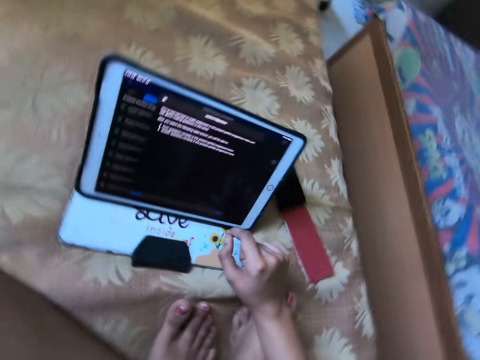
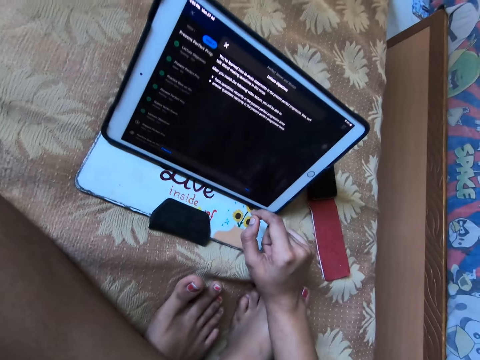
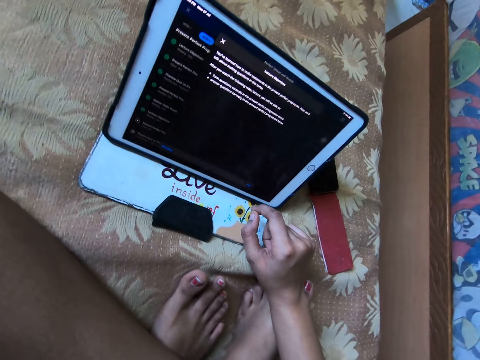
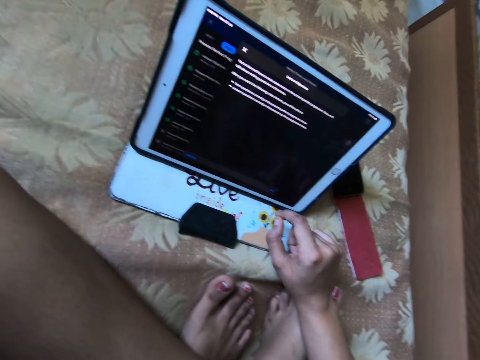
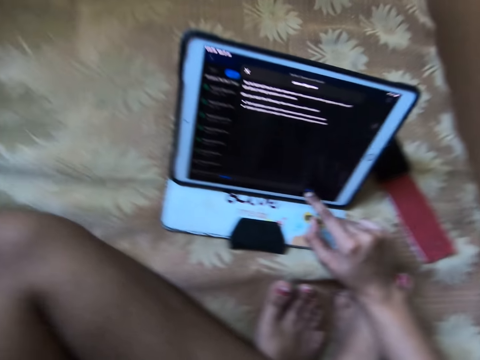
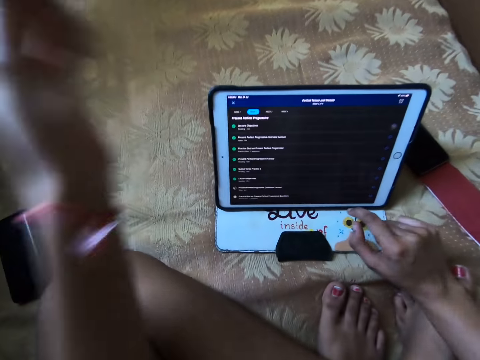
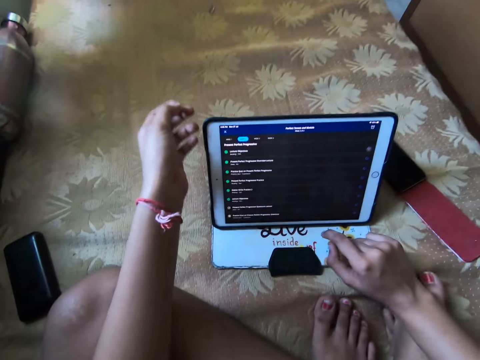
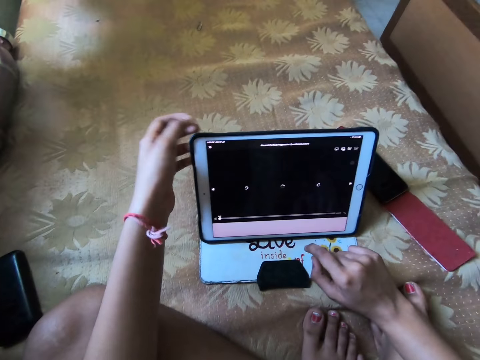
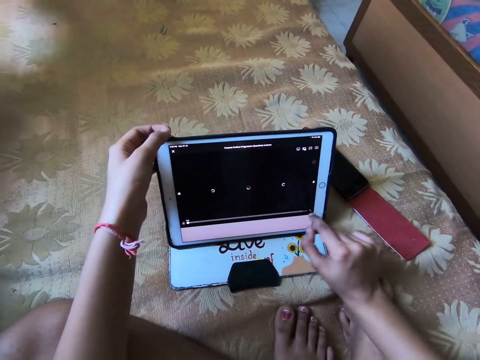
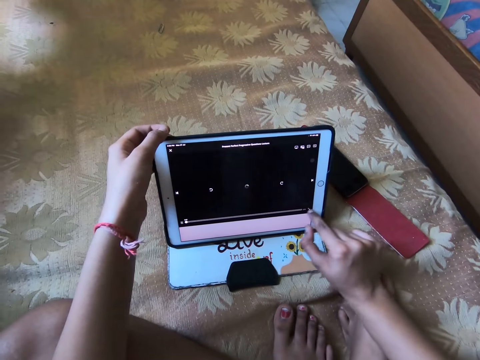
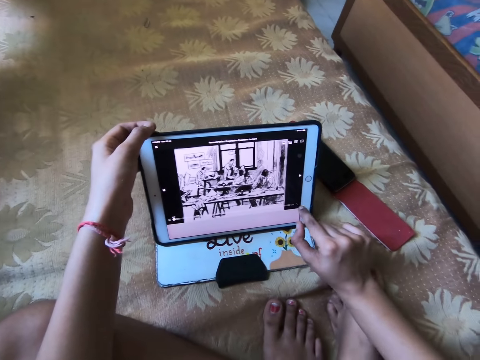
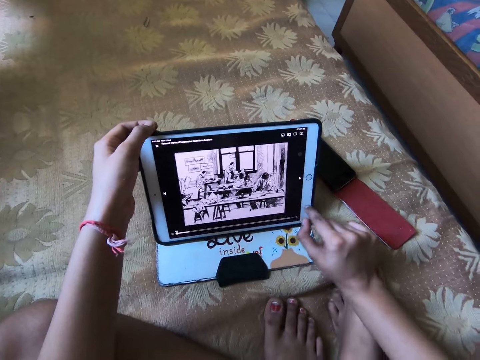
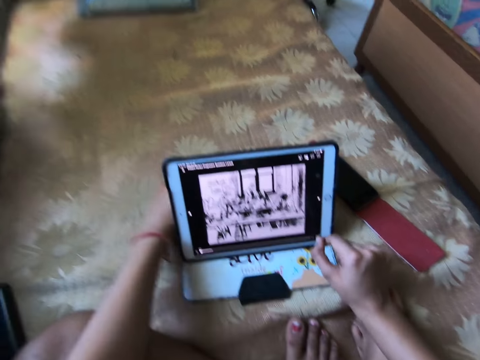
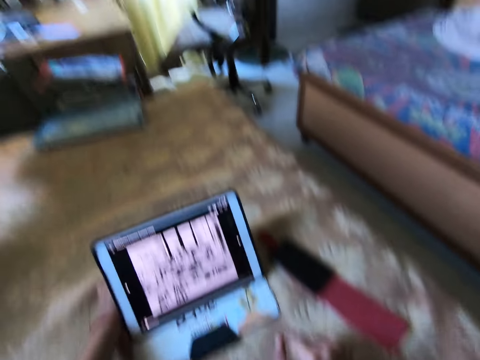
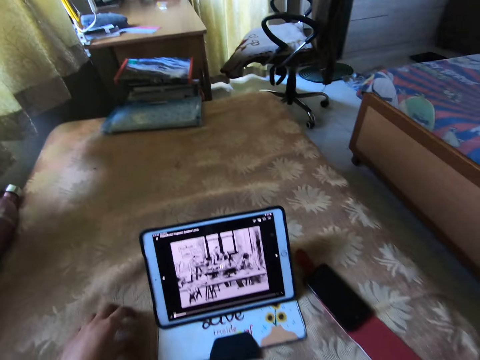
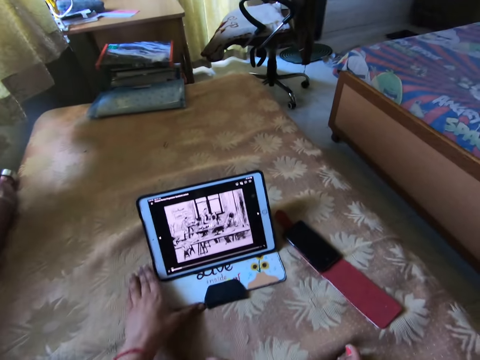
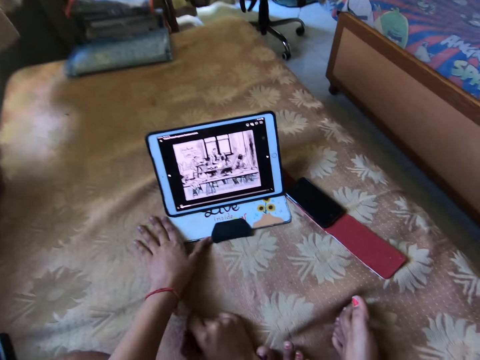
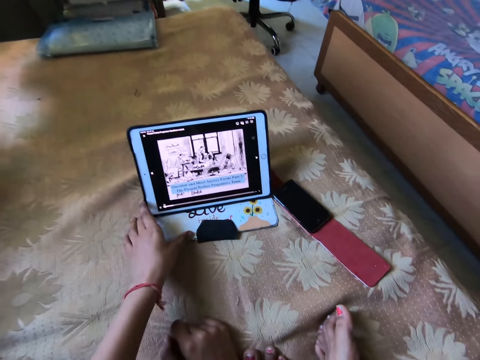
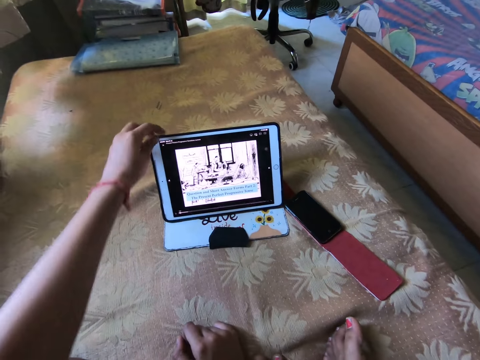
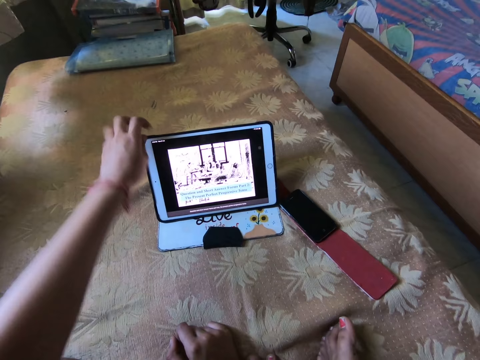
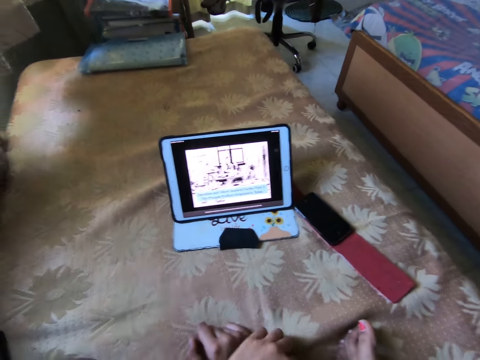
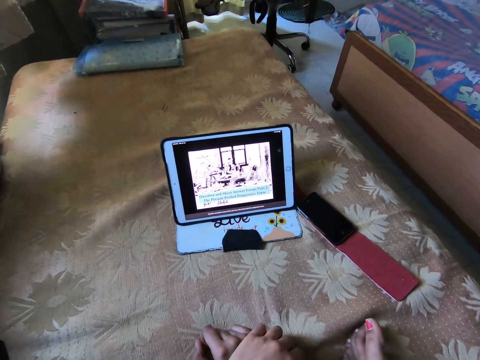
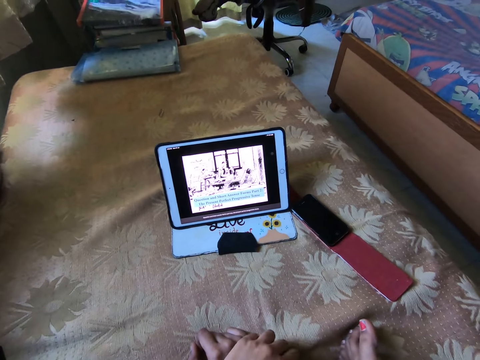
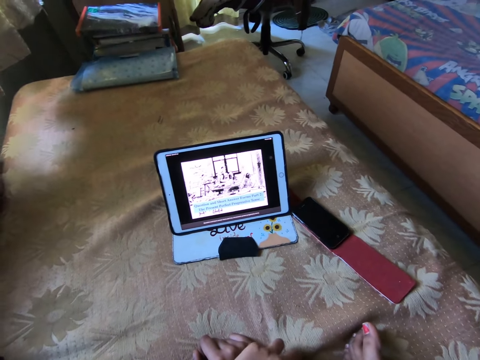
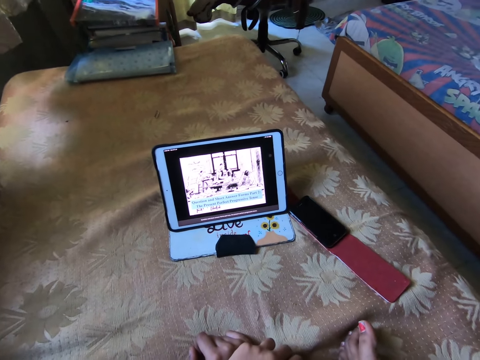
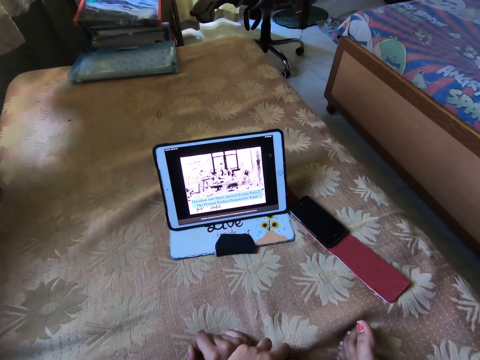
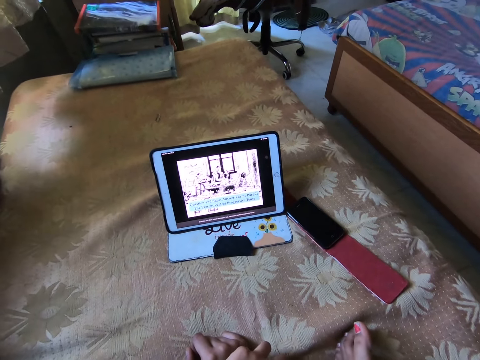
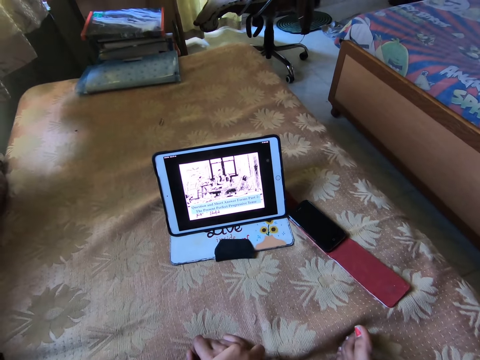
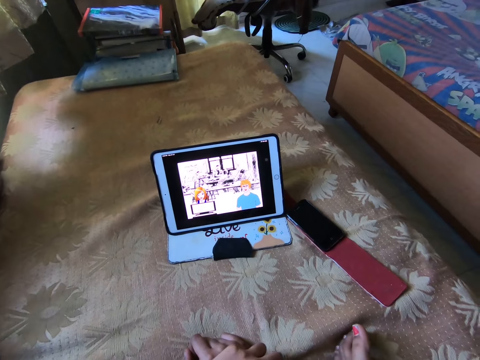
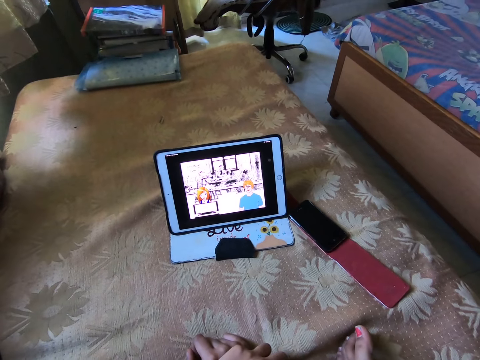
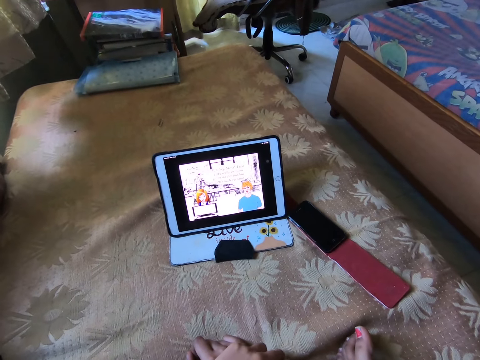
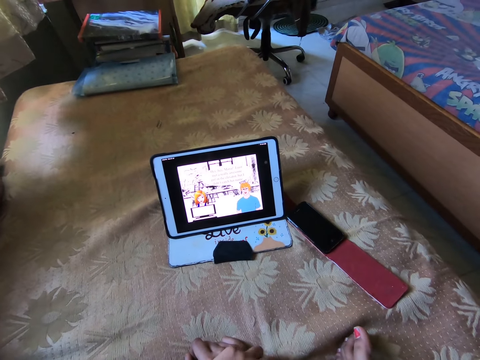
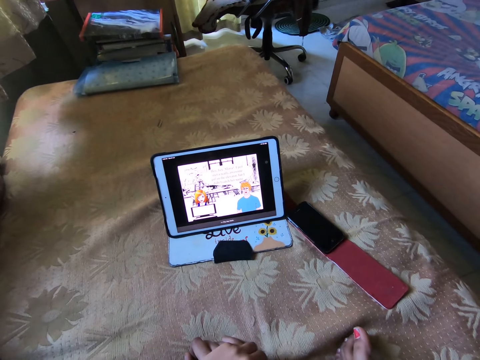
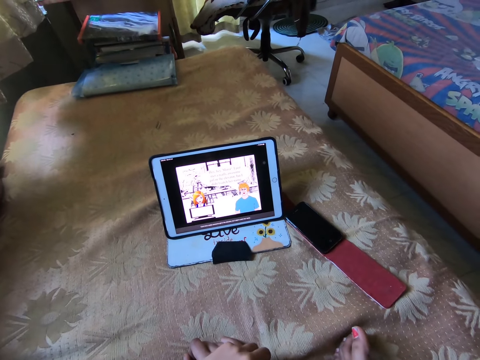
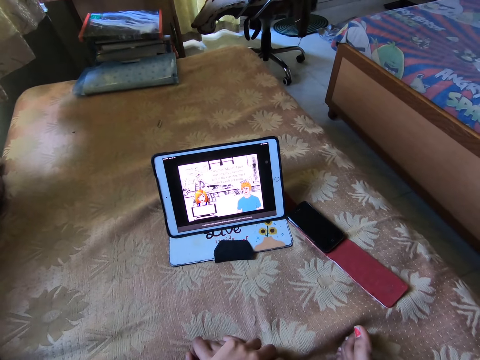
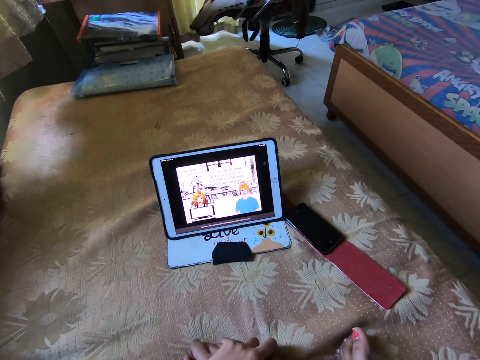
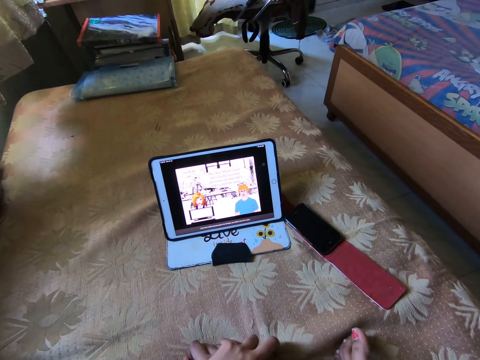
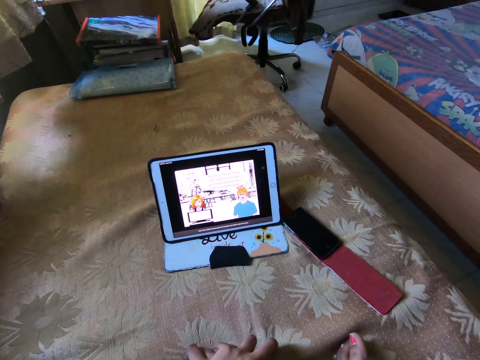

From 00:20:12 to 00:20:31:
The camera wearer looks at the tablet. They move the left hand down and tap the table. They tap the tablet, hold the tablet, and scroll the tablet. They pull the tablet back and hold the tablet. They lift the hand back. They look around. They push the tablet. They touch the tablet. They touch the feet and move the hand back. They stare at the tablet. They watch a video.

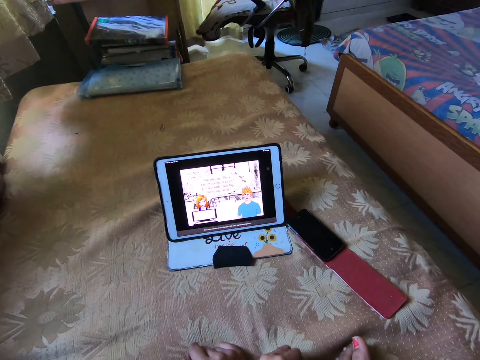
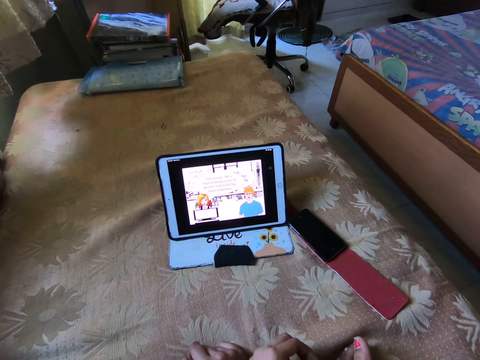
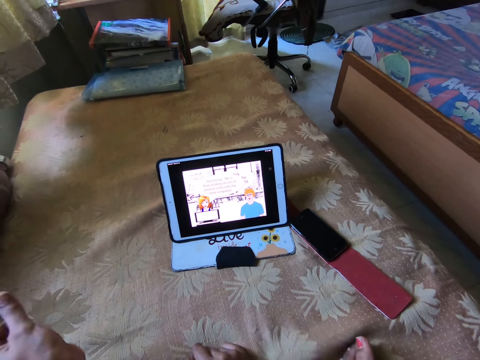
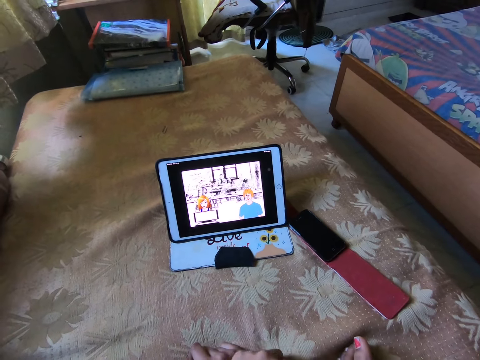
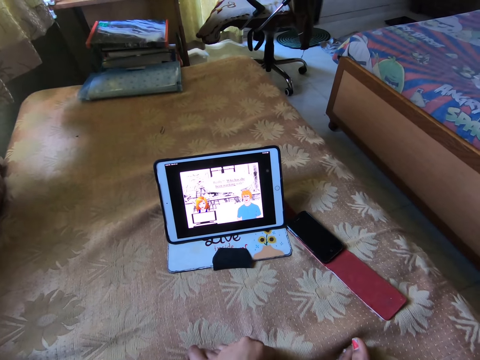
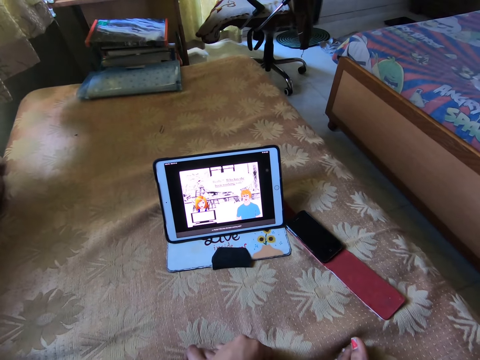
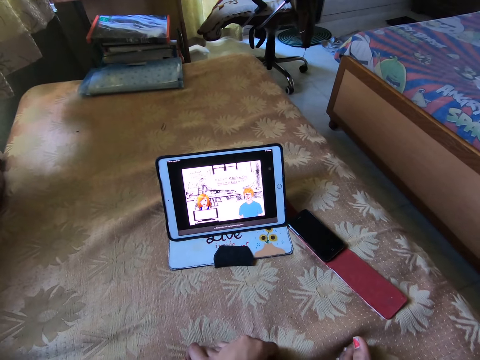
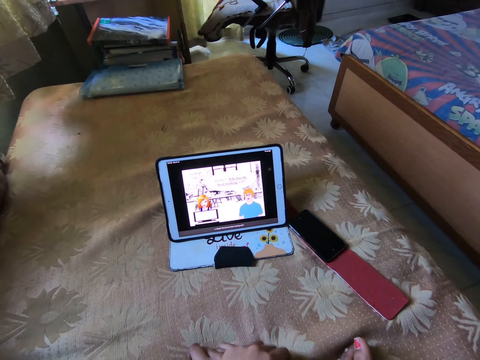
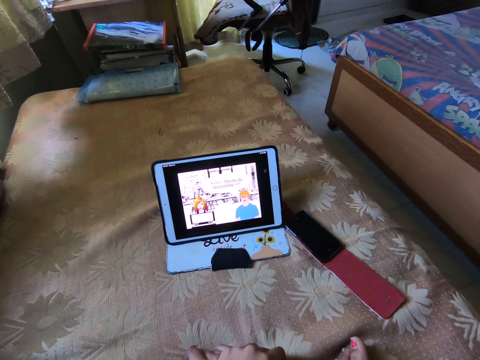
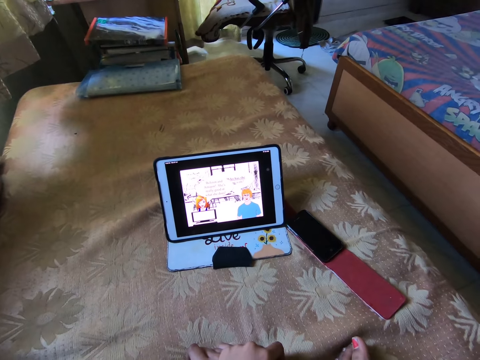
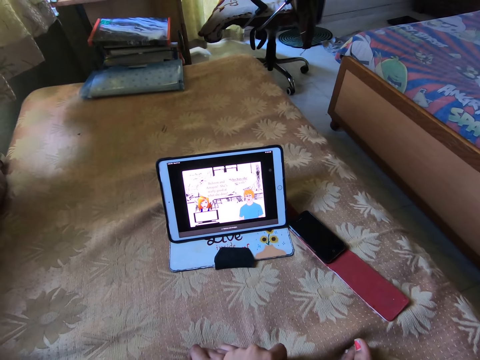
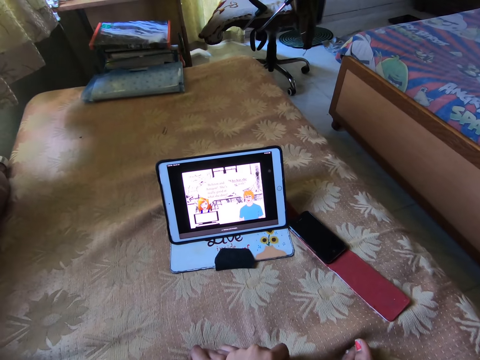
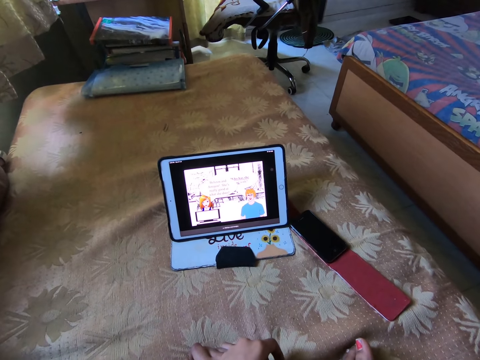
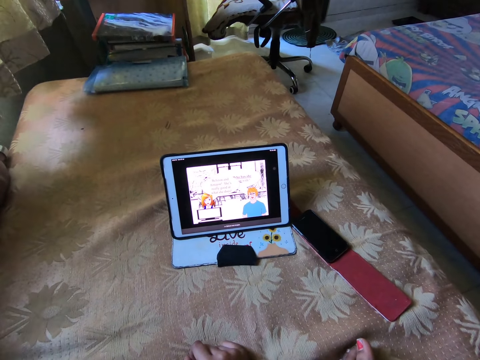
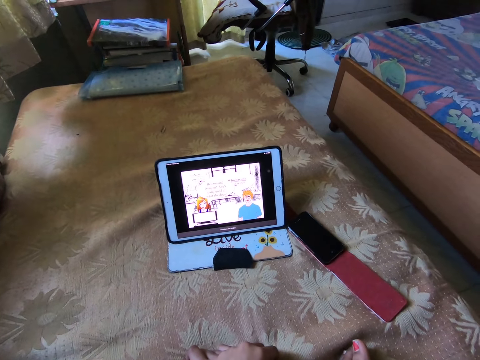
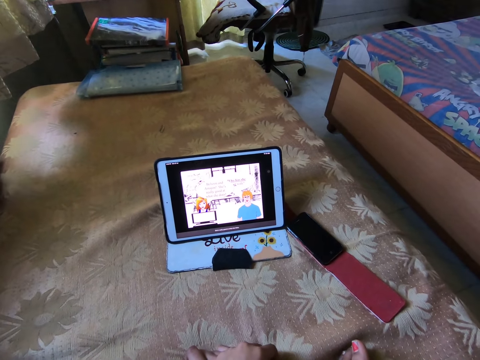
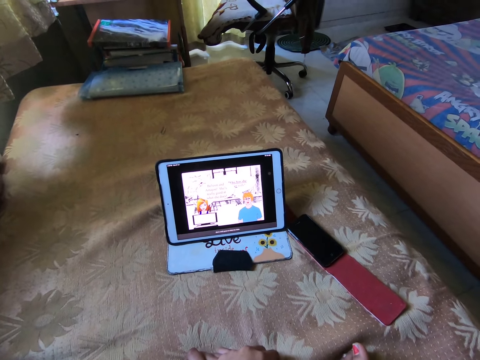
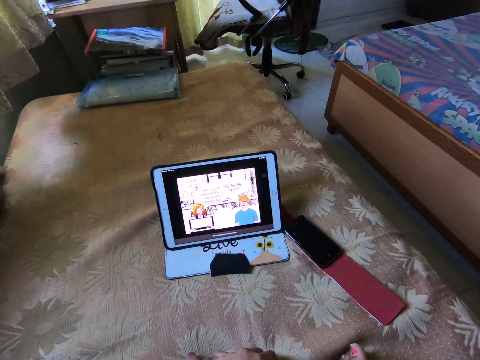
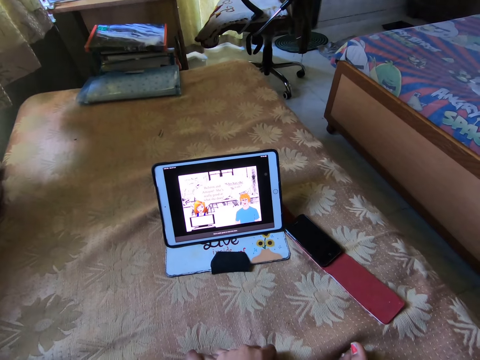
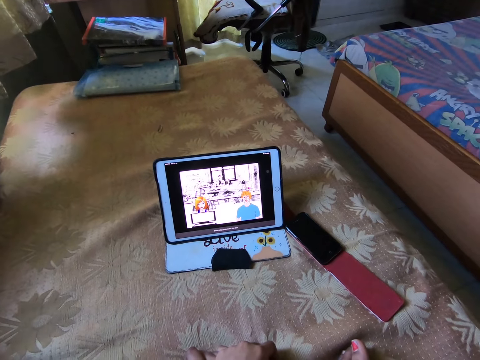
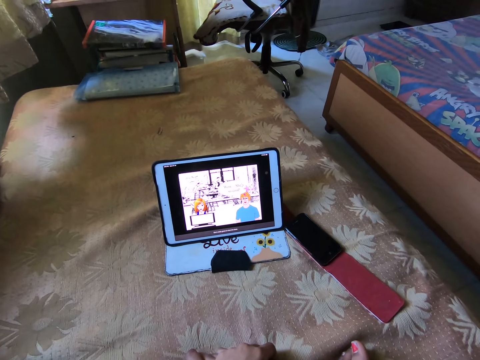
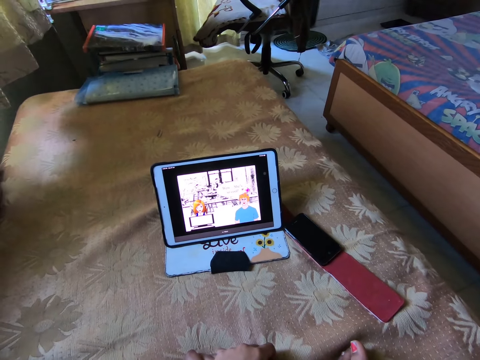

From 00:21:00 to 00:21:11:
The camera wearer swings a hand. They move the left hand down, lift the left hand up, and hold the feet. They stare at the tablet.
